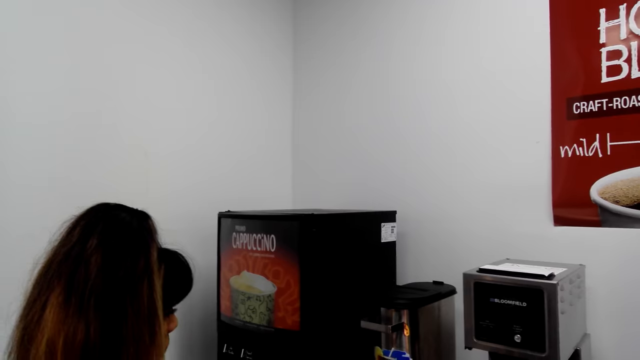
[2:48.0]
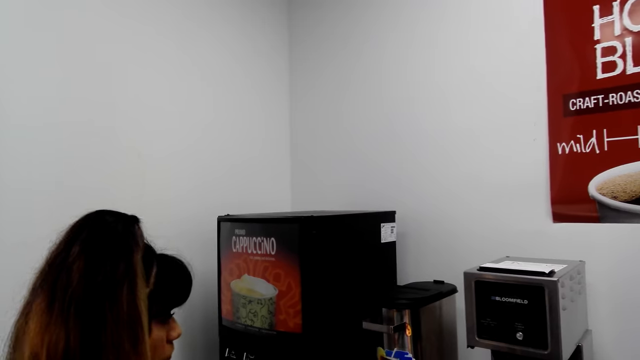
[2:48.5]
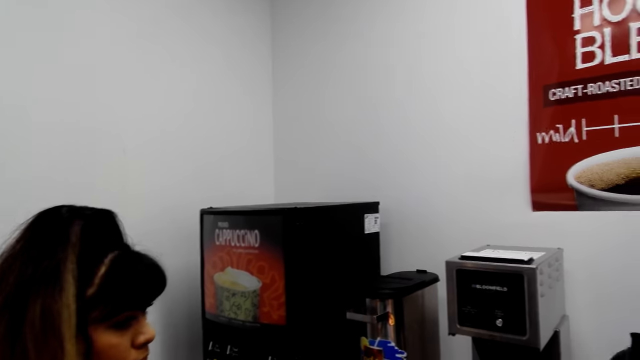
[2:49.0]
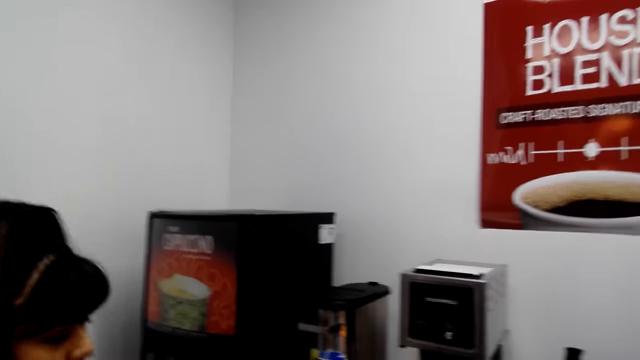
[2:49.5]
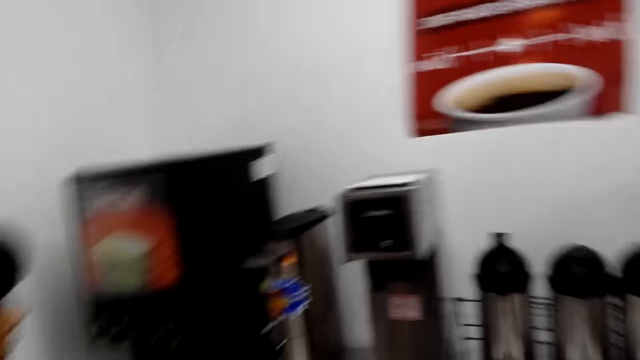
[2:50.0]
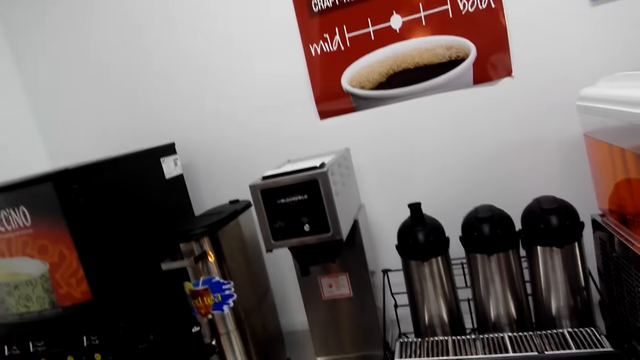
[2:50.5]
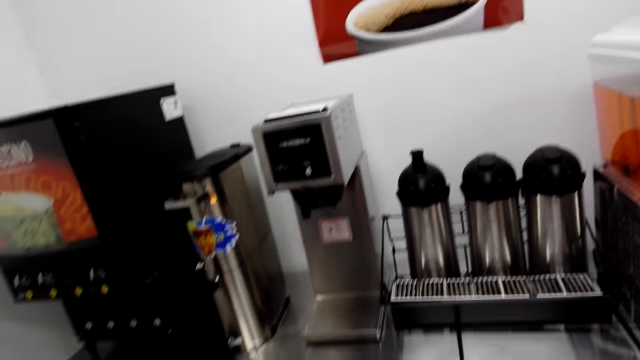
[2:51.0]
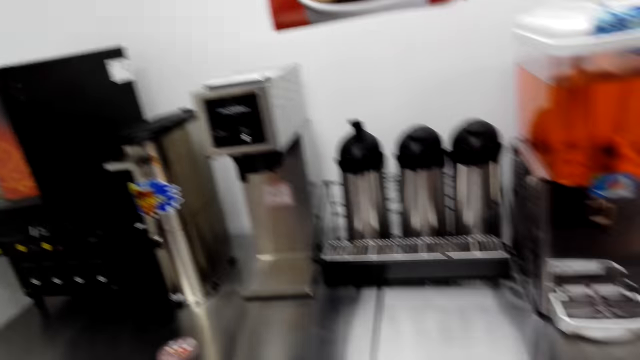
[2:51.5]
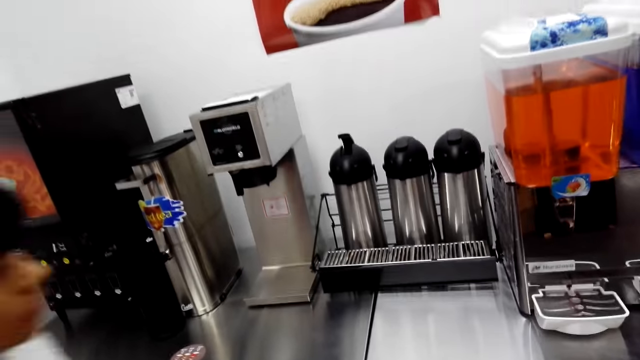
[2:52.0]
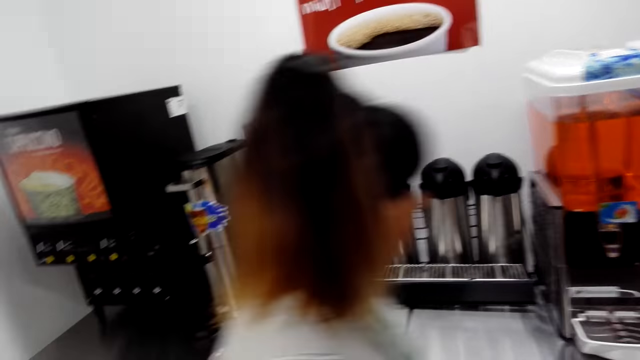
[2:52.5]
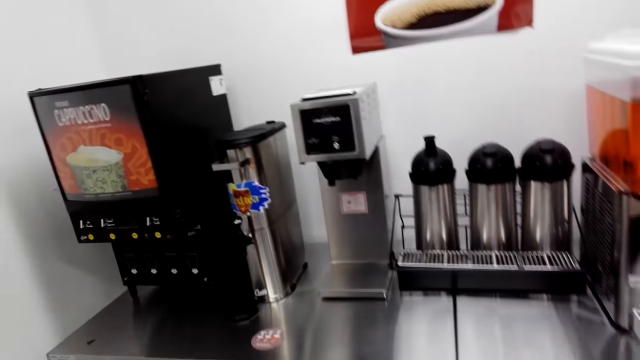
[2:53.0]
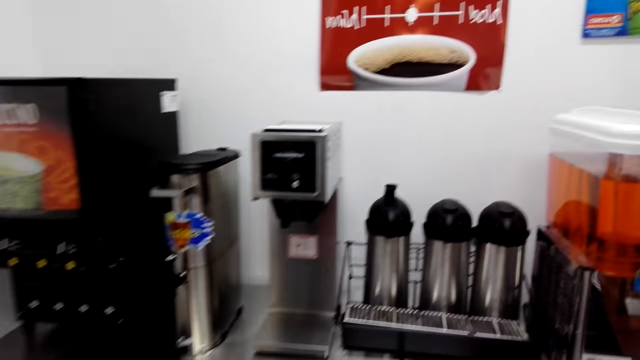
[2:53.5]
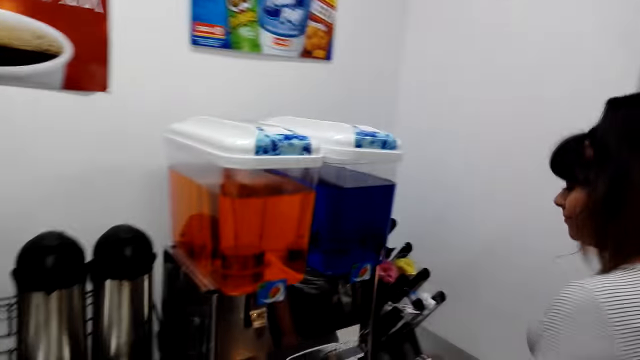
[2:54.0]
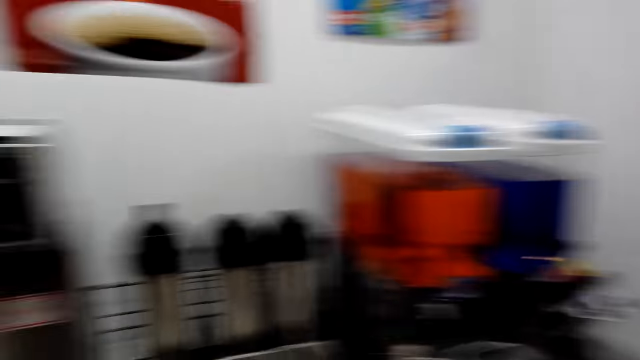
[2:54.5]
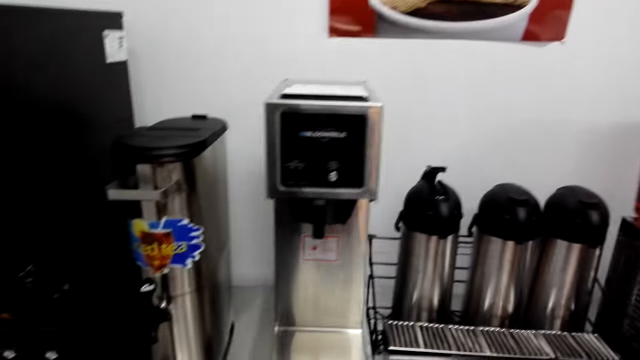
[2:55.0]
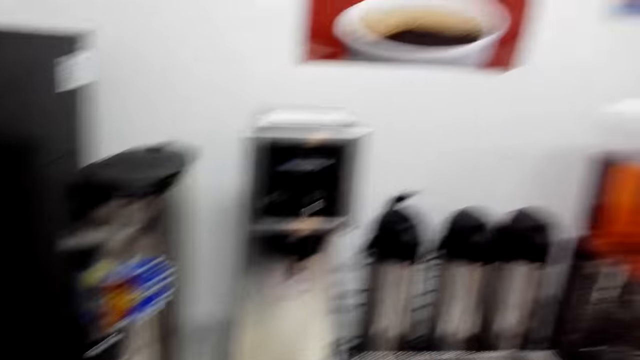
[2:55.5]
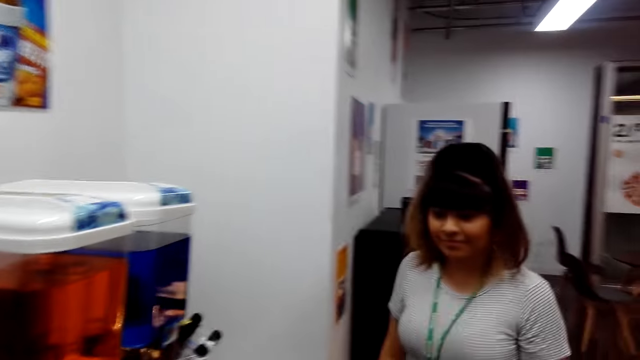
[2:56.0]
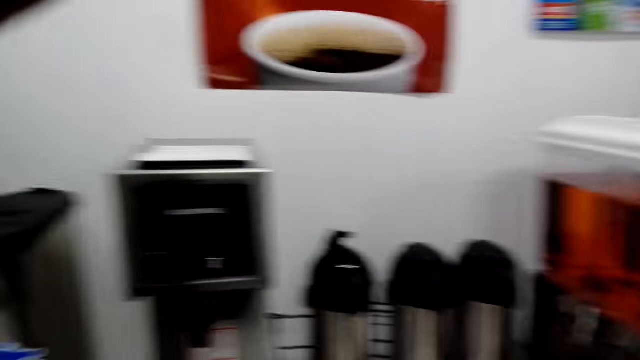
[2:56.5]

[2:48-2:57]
The person walks around.

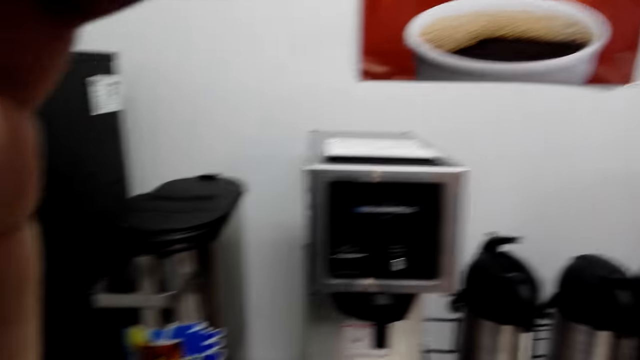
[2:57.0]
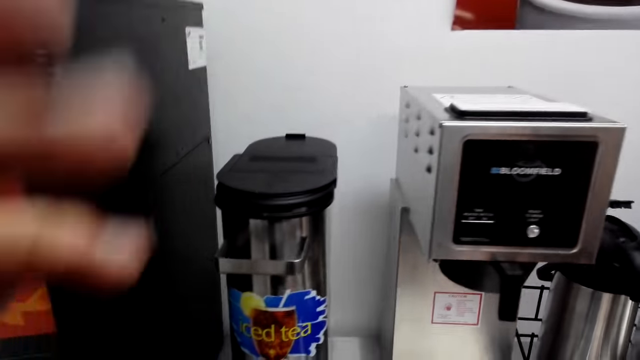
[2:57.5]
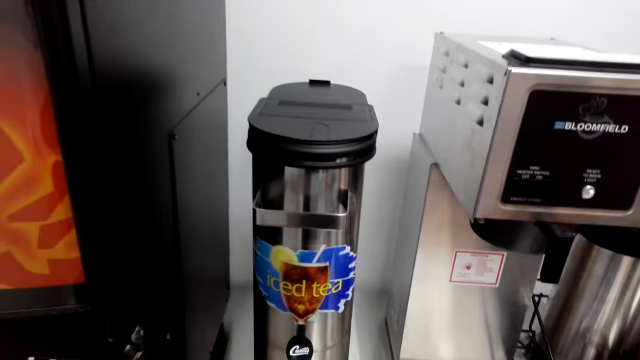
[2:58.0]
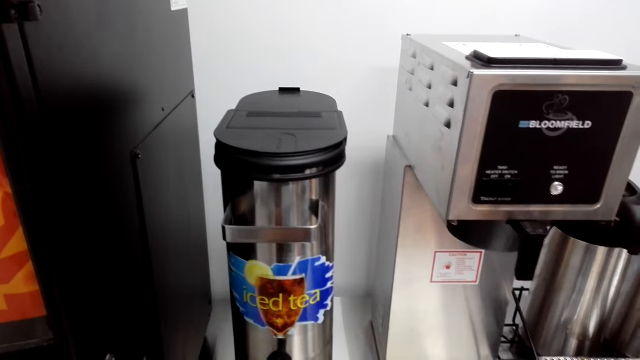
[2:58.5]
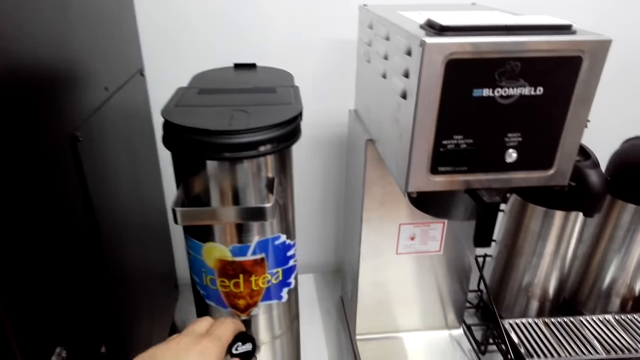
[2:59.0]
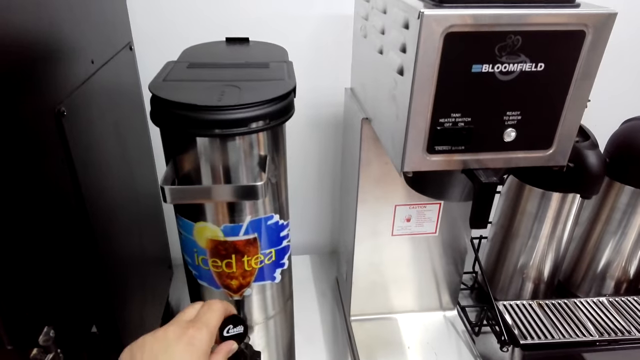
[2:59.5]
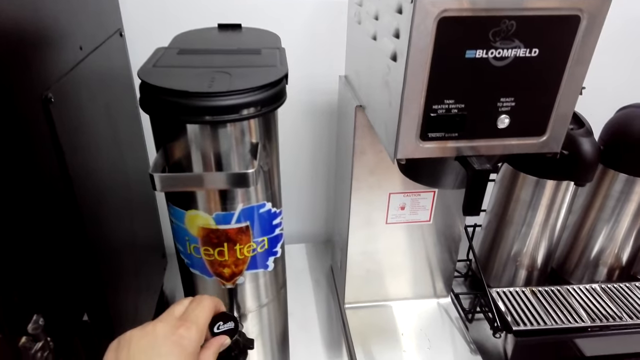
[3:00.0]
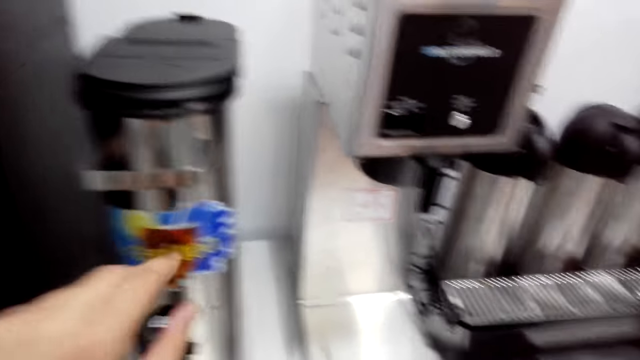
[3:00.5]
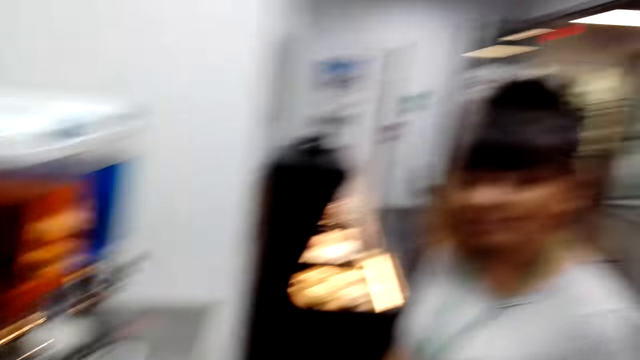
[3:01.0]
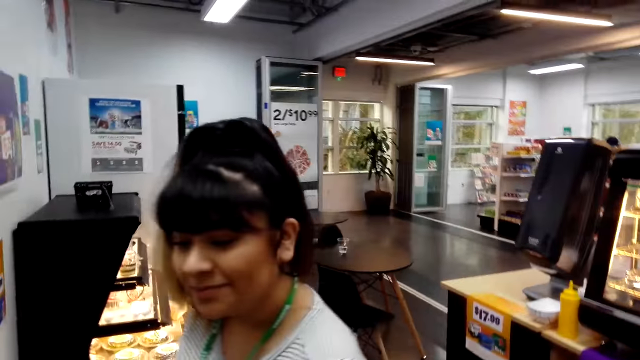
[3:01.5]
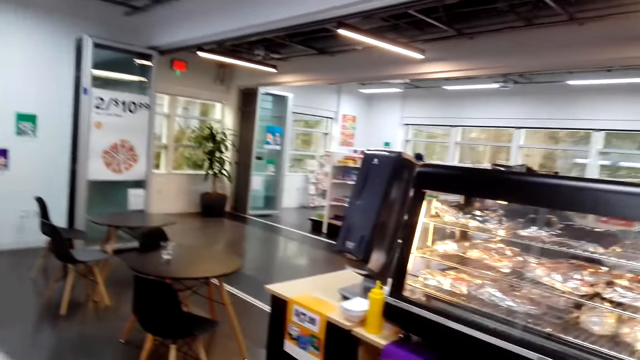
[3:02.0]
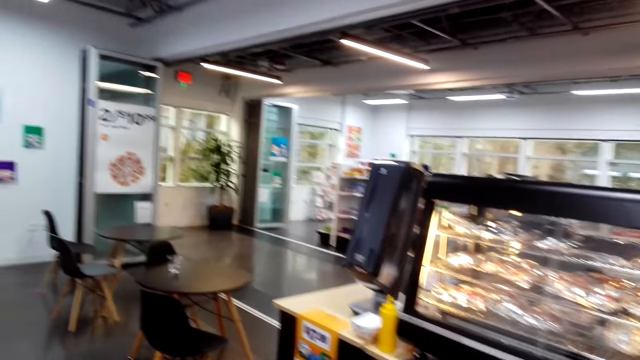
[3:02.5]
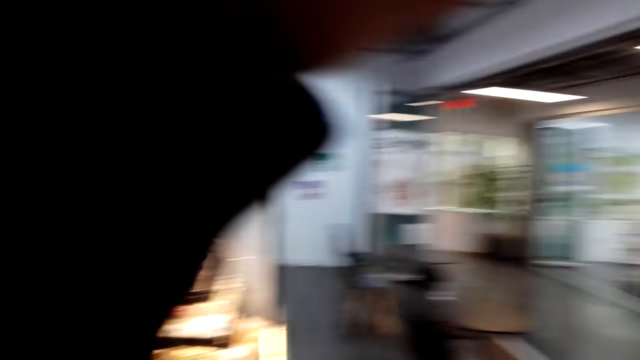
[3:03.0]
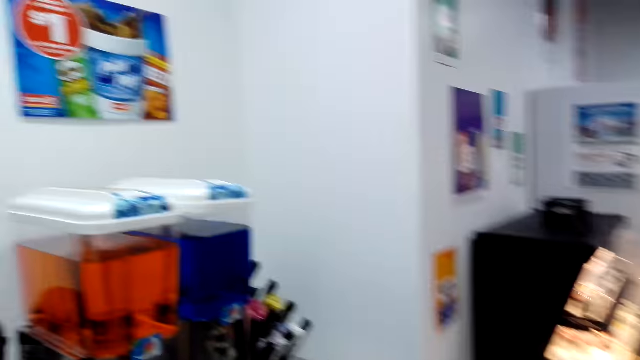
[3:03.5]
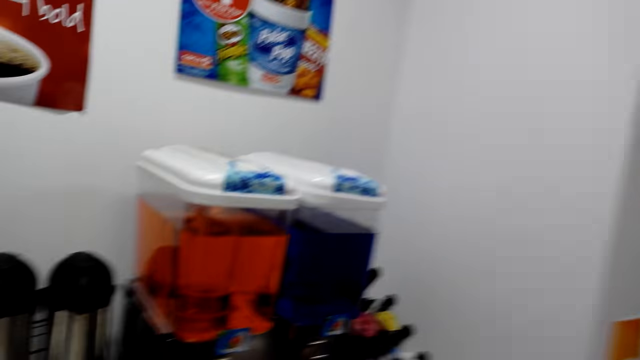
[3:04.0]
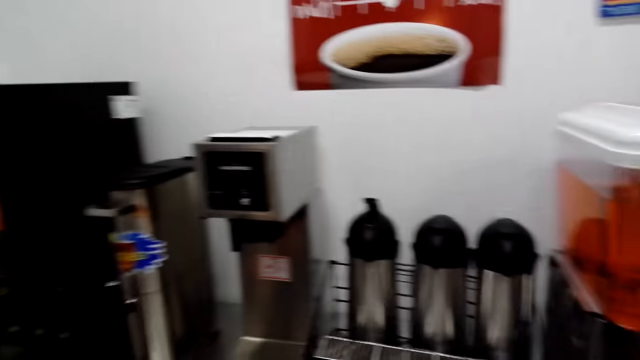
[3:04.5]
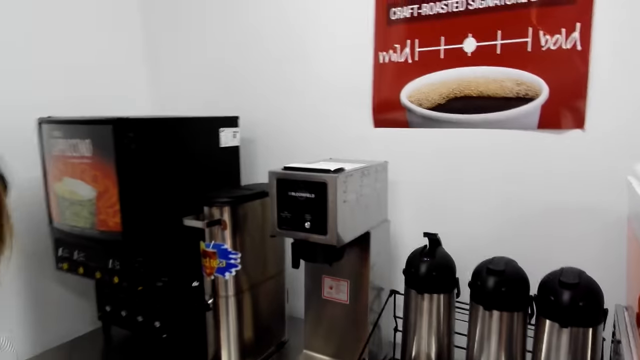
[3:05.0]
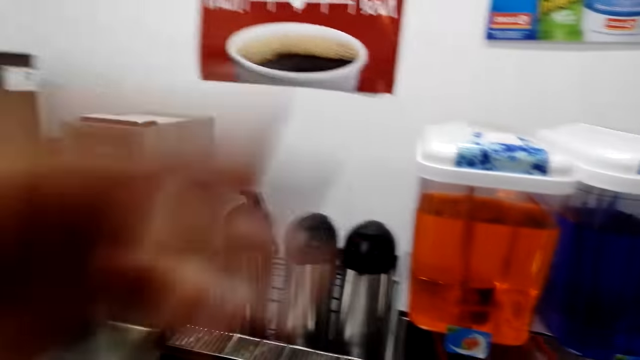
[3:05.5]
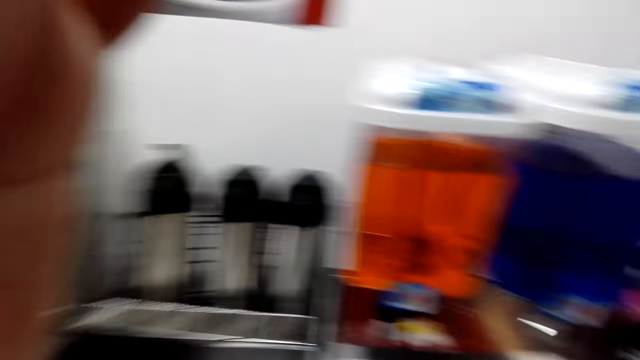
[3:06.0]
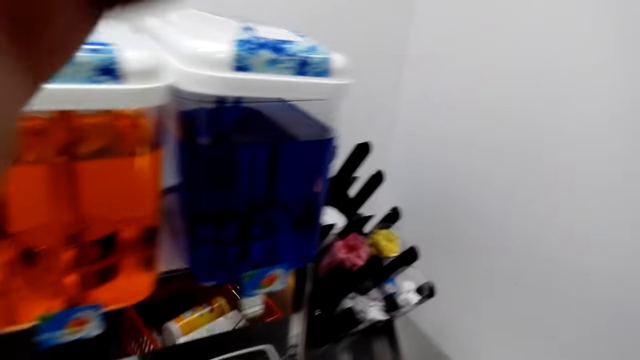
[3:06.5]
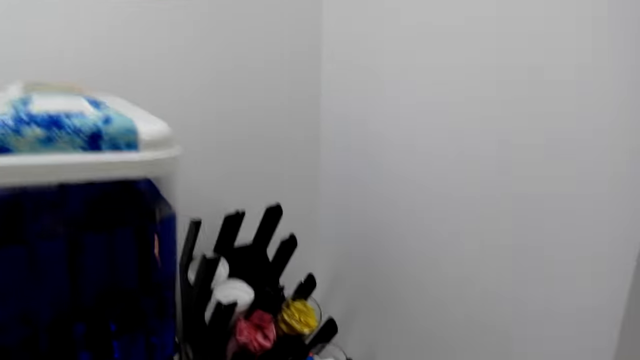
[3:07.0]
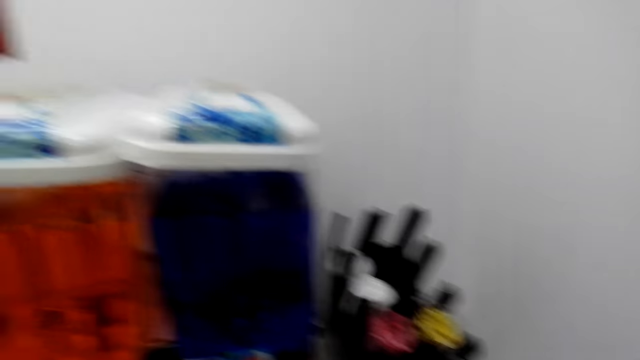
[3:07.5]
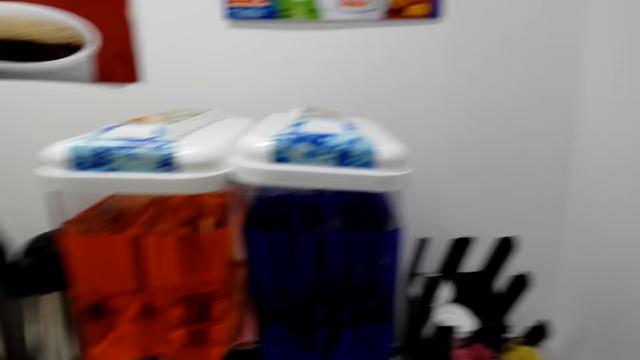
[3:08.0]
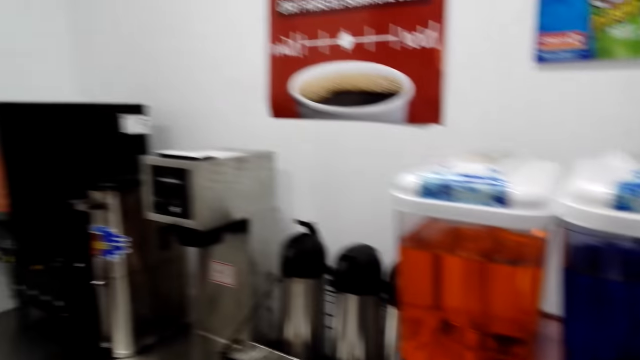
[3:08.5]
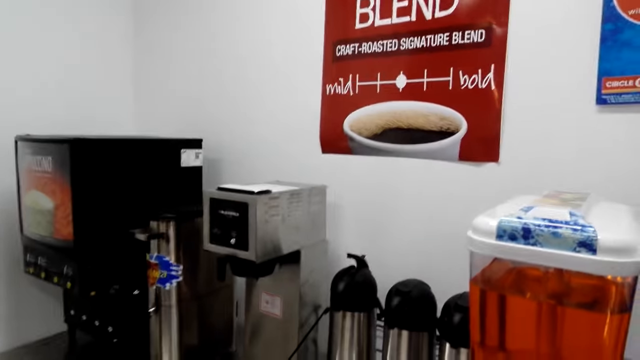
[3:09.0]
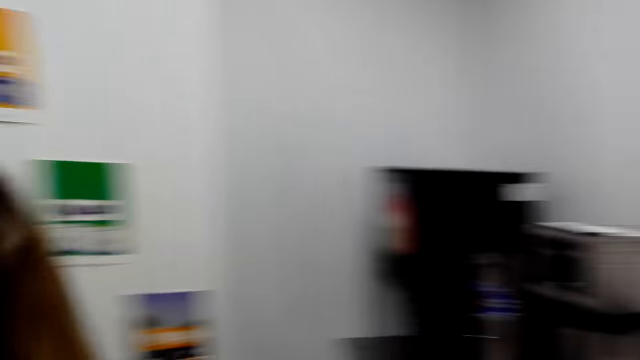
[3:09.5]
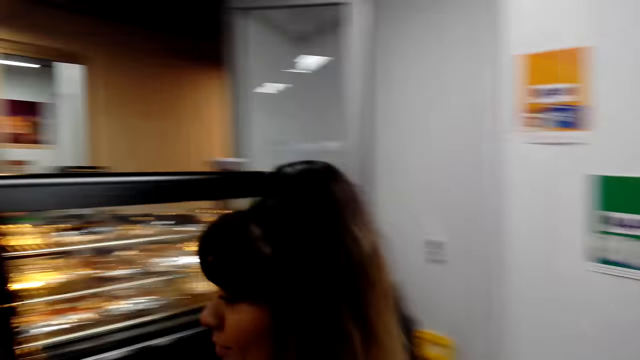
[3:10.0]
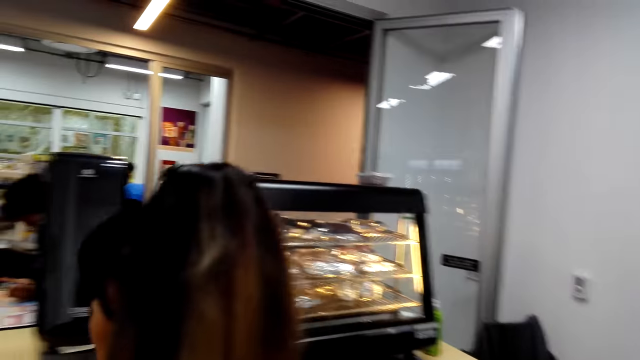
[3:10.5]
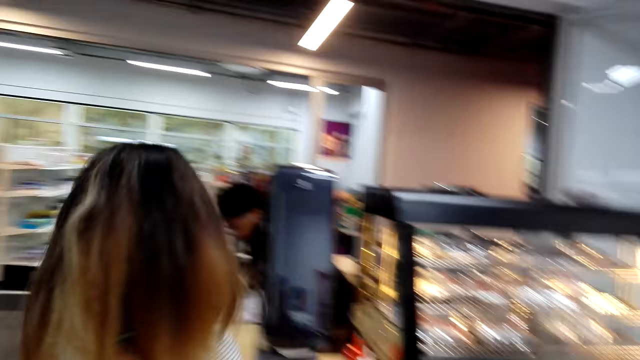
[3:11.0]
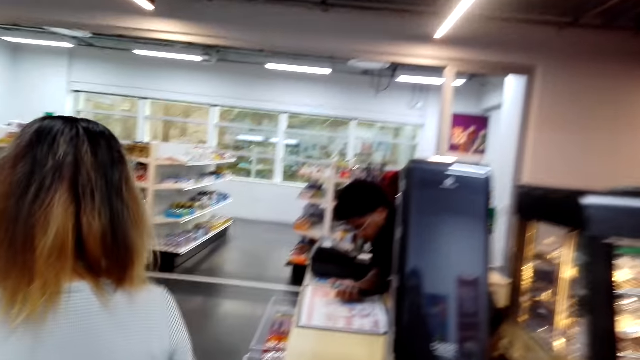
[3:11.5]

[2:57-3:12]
The camera wearer adjusts the head camera. They tilt a tea maker knob. They pick the iced tea. They look around. The person talks with the camera wearer. The camera wearer adjusts the head camera. They lower the hand. They look around. They adjust the head camera. They look around. The person walks around.
